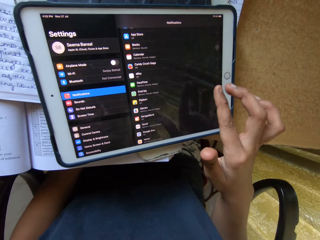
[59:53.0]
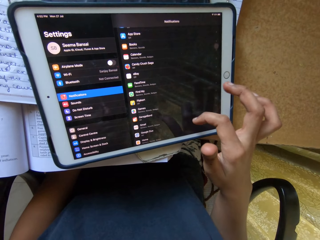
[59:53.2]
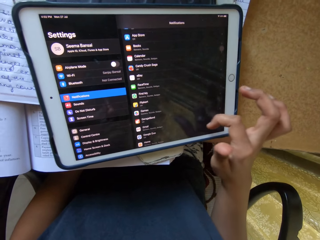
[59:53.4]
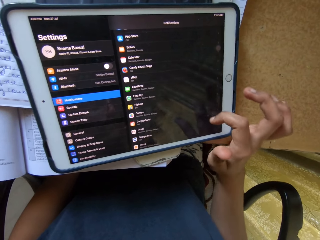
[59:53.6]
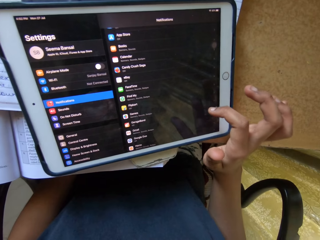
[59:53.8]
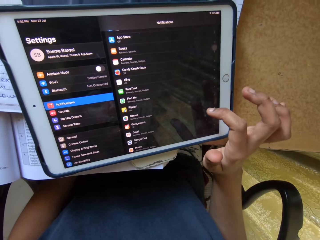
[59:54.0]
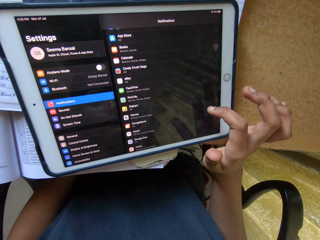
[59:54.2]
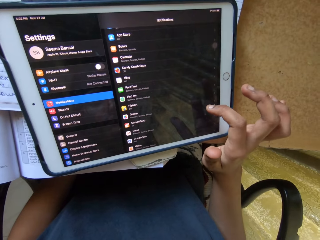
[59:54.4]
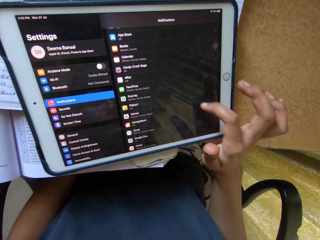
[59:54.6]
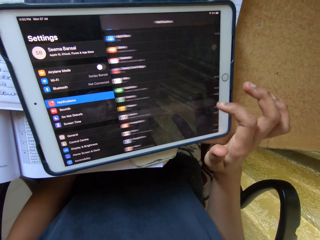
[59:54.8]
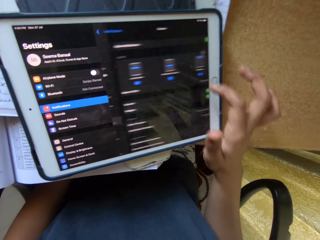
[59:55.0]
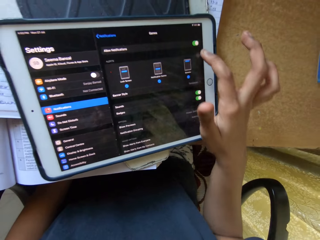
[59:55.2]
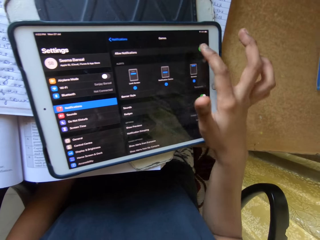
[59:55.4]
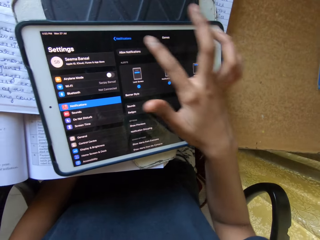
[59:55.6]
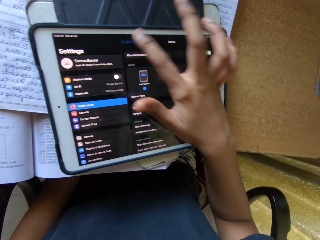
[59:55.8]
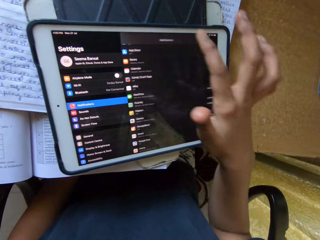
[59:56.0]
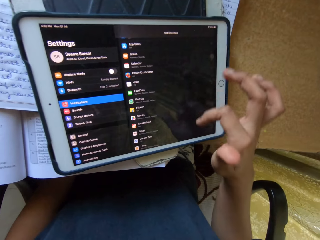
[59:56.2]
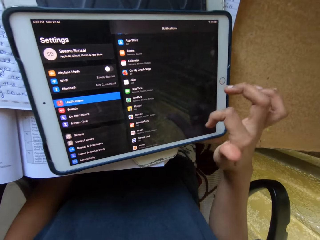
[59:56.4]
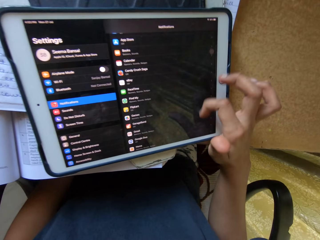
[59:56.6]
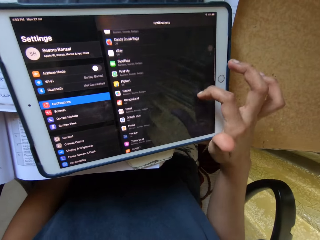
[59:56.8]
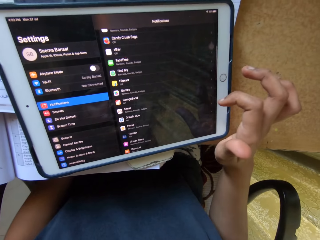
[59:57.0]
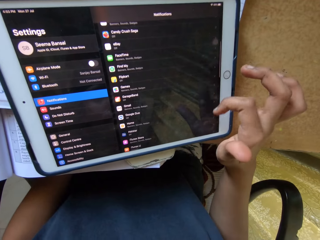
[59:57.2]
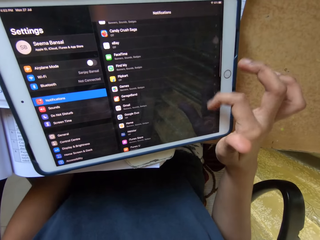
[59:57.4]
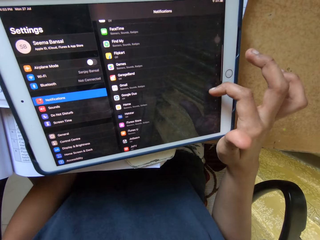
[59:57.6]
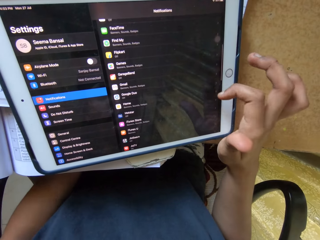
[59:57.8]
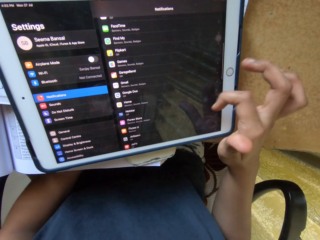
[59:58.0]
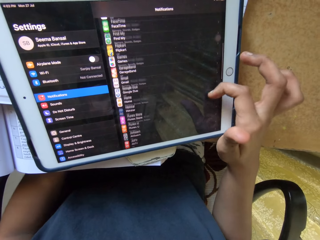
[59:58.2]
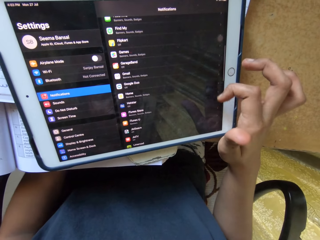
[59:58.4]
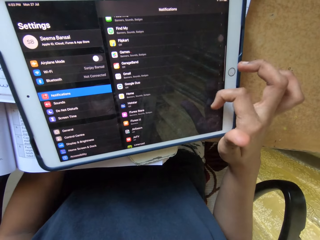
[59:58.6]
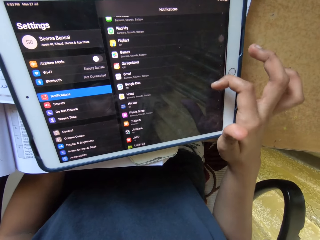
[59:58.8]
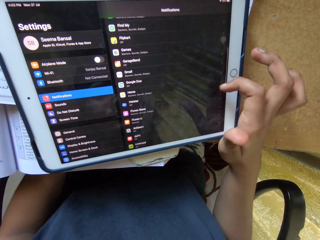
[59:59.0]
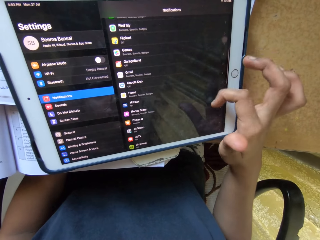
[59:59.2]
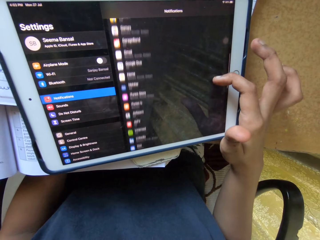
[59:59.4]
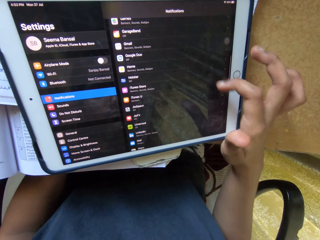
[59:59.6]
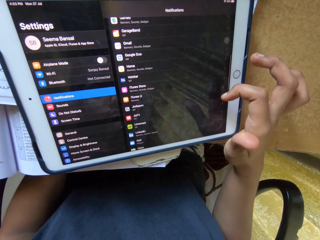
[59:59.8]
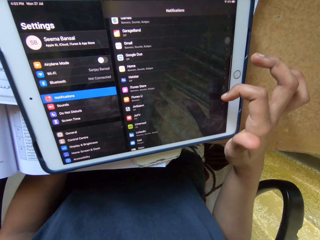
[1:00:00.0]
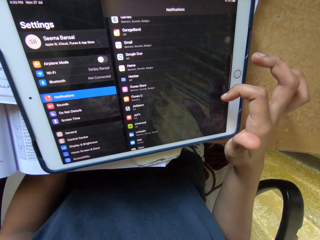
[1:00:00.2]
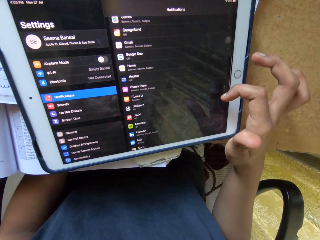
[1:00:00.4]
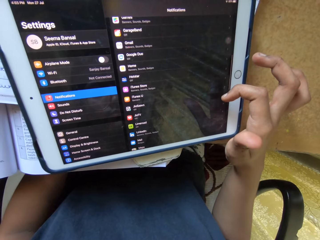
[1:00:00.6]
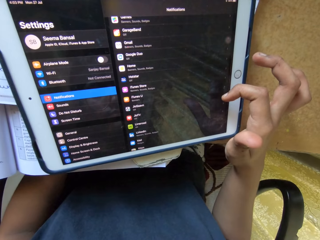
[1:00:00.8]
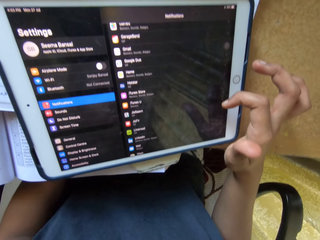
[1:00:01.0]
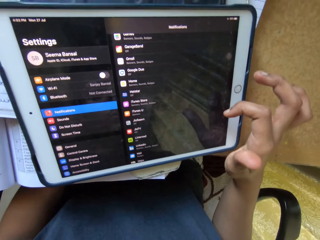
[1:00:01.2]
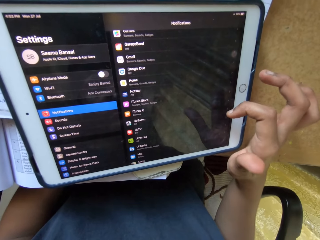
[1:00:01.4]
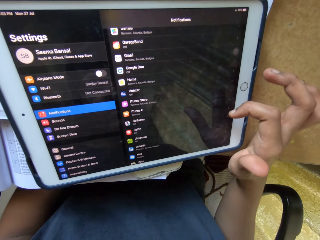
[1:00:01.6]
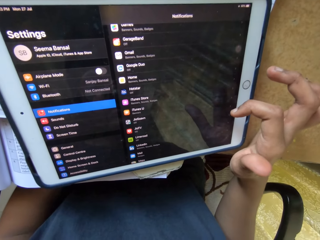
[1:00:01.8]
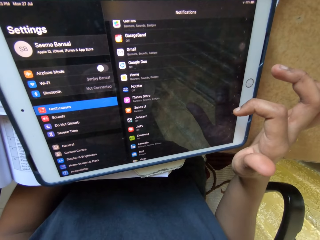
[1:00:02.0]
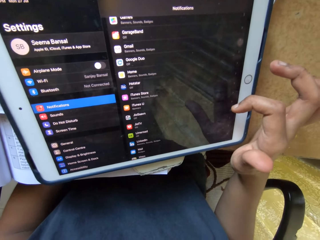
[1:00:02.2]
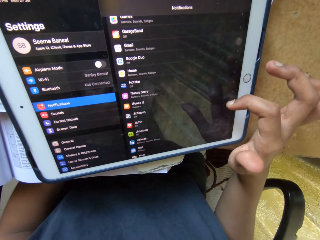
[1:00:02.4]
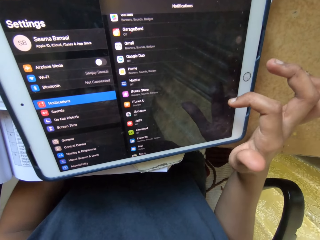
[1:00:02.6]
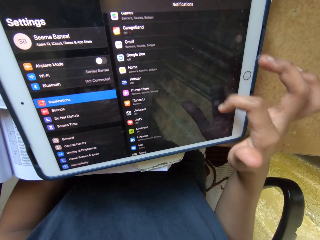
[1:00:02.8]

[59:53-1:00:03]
The camera wearer scrolls a phone.

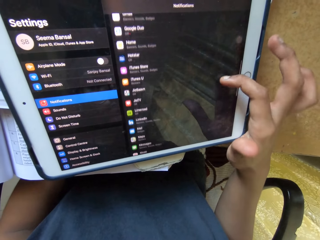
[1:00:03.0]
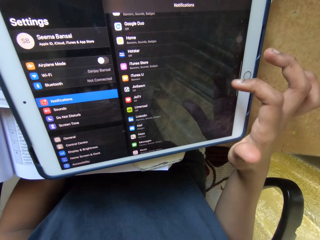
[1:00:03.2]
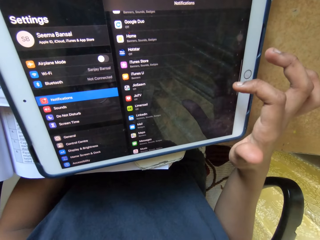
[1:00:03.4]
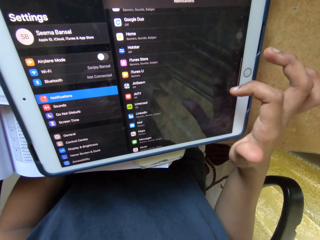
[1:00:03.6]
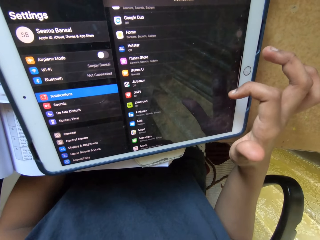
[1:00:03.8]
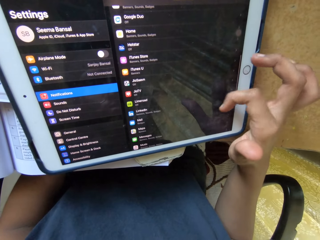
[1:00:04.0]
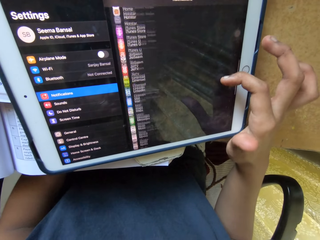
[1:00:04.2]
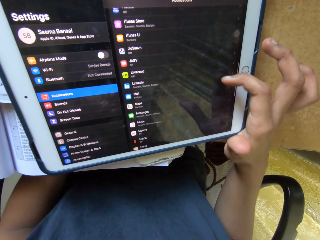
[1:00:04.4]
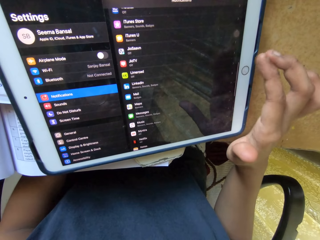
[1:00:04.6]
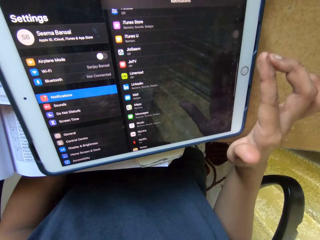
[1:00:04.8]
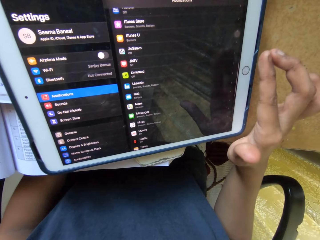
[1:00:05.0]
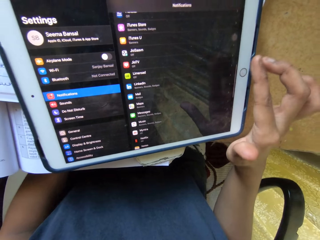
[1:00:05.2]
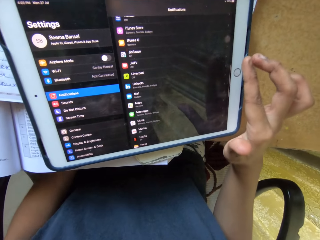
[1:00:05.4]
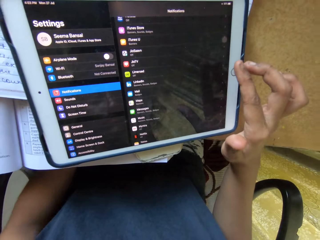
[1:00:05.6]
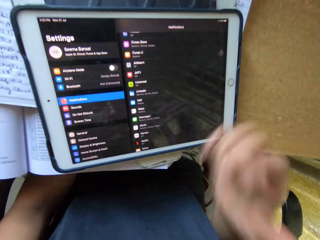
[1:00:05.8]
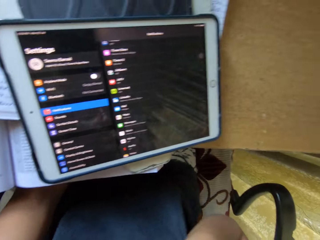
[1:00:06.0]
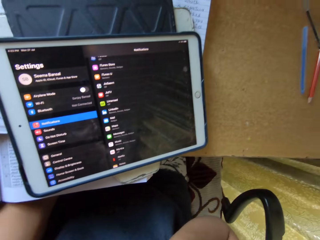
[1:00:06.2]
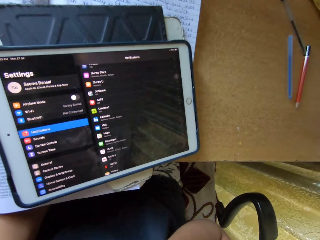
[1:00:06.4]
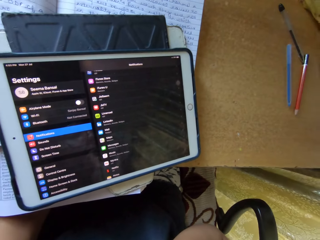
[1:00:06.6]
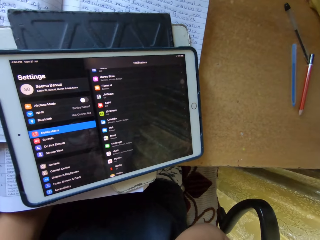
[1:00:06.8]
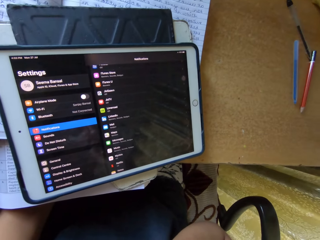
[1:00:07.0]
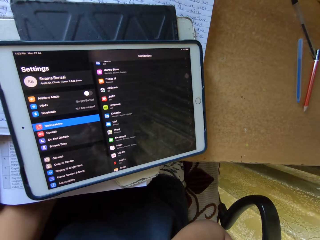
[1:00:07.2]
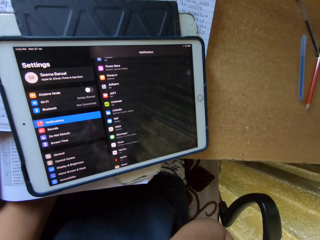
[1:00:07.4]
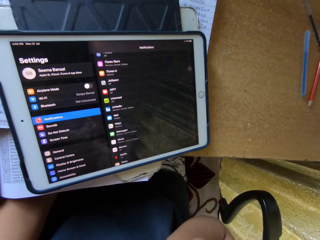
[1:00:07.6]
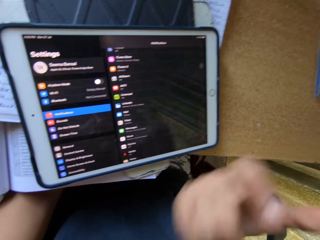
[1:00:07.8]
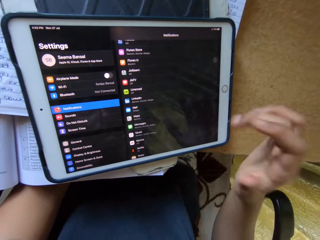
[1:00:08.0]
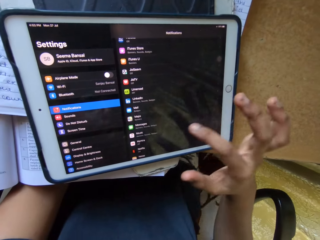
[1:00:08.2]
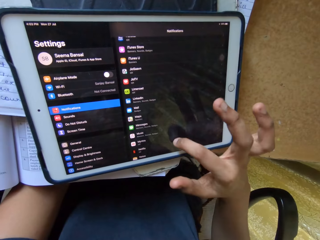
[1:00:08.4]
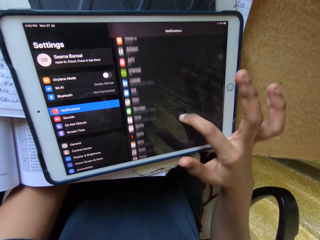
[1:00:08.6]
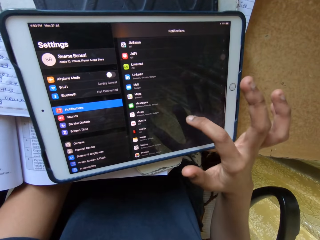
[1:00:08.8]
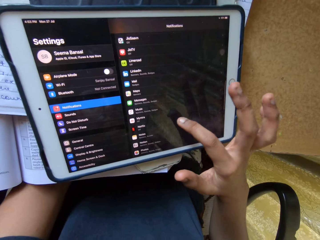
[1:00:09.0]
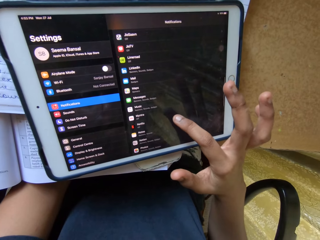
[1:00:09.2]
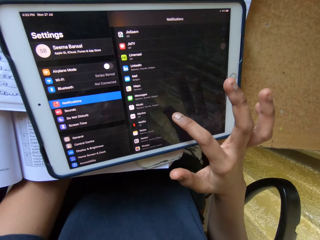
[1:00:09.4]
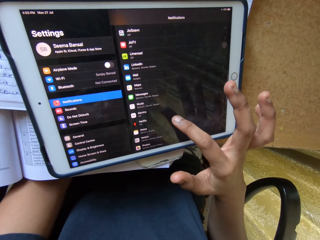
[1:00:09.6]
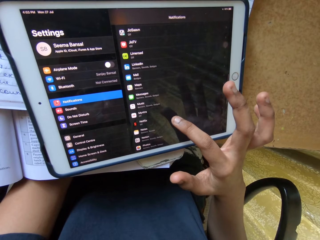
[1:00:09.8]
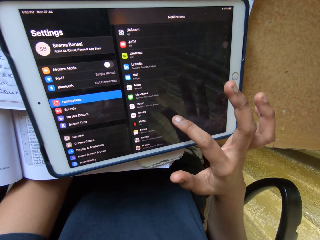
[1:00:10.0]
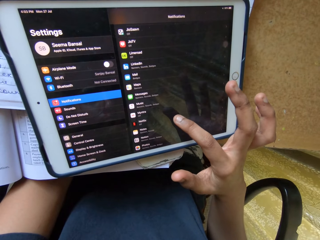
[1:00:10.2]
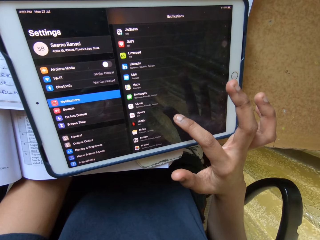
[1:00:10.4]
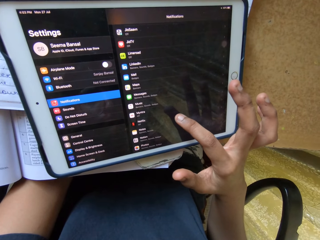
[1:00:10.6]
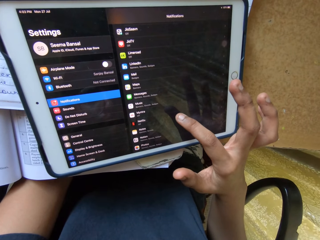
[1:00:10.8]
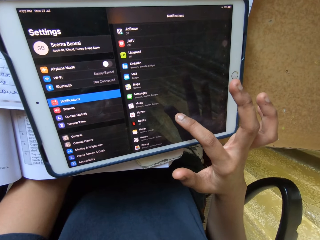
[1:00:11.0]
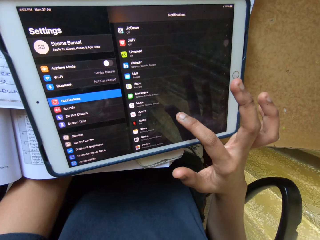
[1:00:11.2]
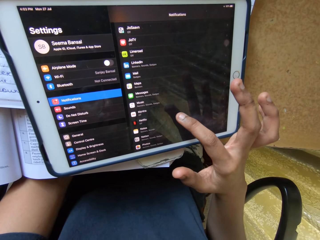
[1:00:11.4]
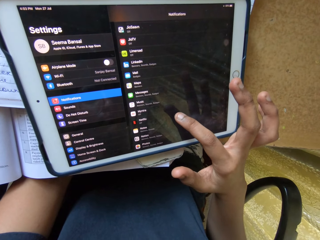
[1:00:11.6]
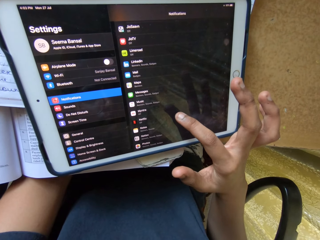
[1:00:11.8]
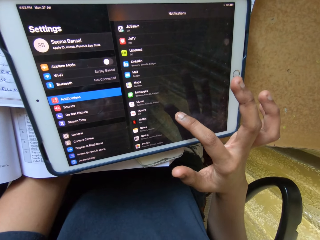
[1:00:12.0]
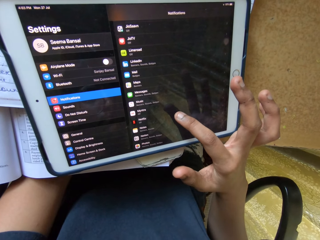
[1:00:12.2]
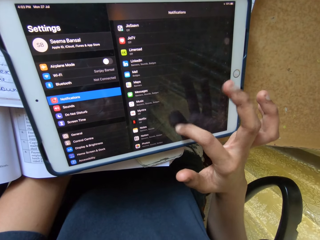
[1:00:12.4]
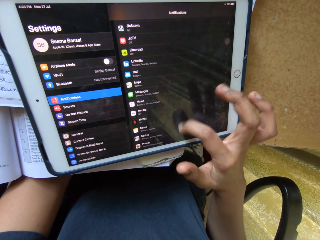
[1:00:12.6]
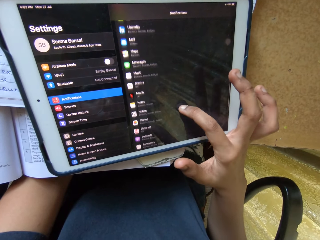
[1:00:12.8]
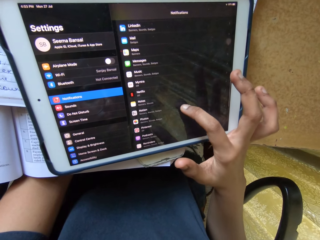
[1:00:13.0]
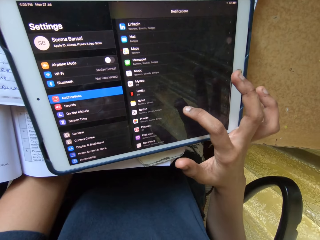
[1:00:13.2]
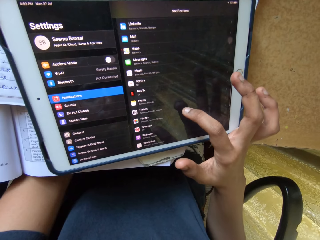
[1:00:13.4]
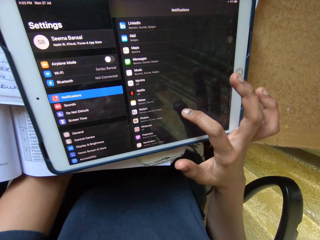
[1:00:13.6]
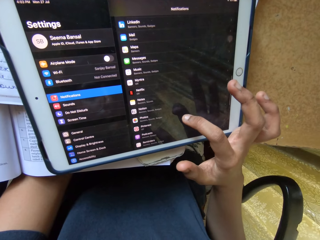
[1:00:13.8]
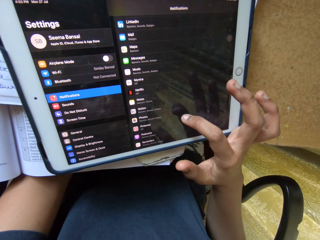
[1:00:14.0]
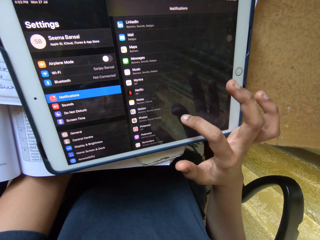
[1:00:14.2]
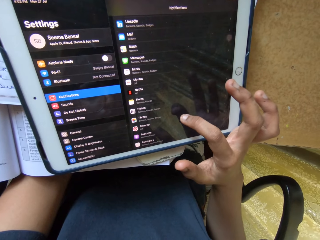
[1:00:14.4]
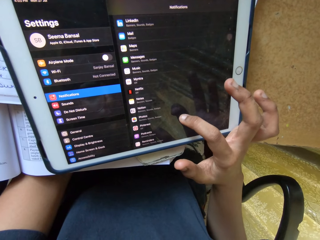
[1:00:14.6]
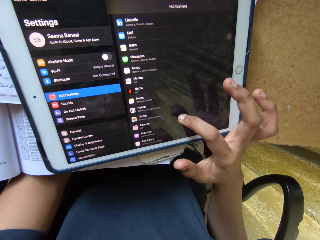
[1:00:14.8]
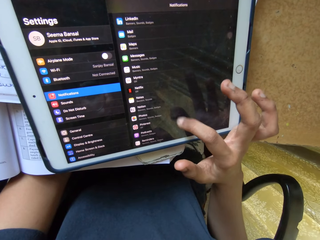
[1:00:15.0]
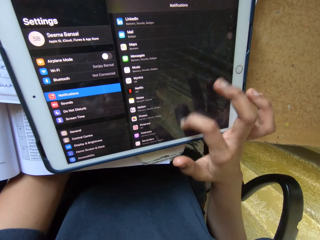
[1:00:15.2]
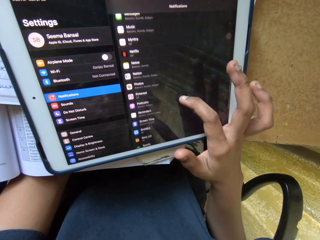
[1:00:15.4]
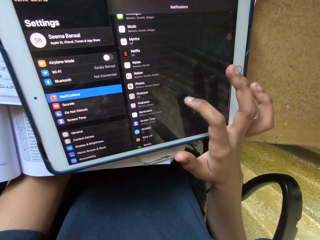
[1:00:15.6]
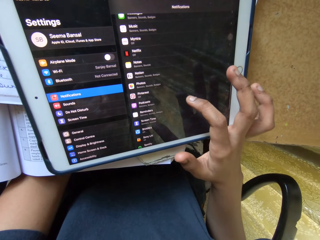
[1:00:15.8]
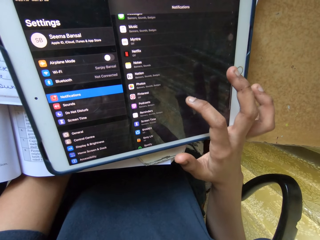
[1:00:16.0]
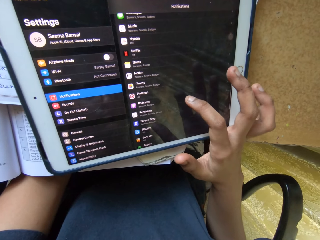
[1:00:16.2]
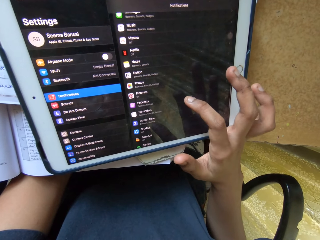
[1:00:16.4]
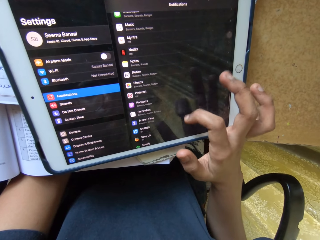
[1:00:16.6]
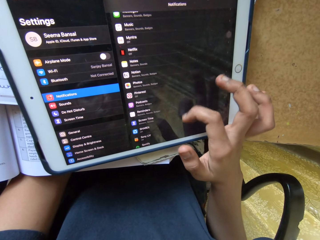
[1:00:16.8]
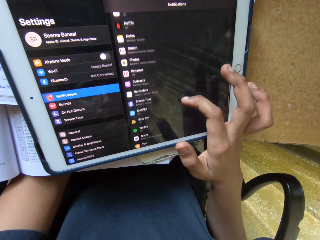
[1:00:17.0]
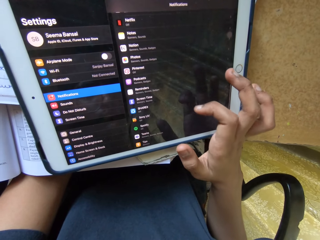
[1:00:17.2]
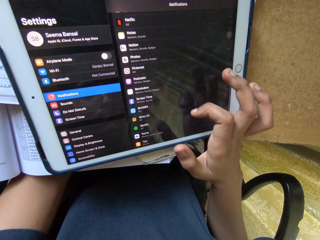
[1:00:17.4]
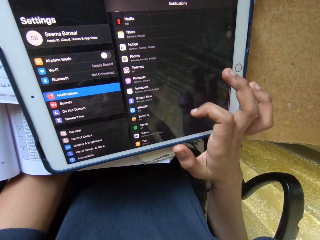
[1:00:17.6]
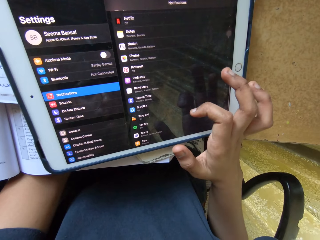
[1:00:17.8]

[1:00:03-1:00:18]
The camera wearer stares at a phone. They scroll the phone.
